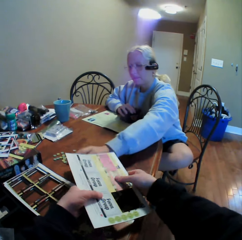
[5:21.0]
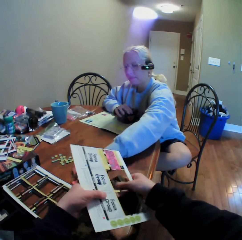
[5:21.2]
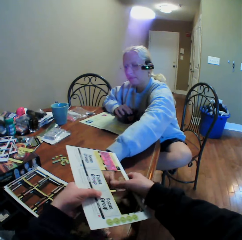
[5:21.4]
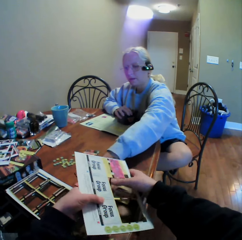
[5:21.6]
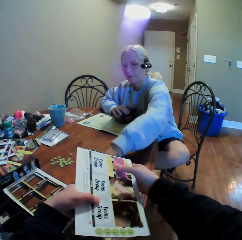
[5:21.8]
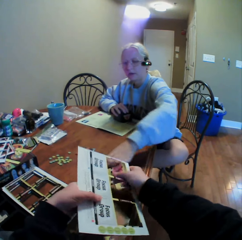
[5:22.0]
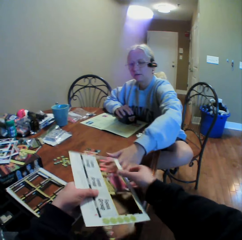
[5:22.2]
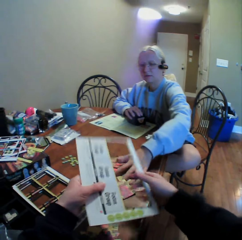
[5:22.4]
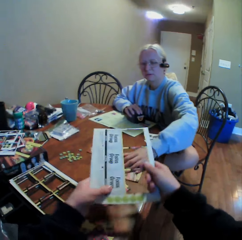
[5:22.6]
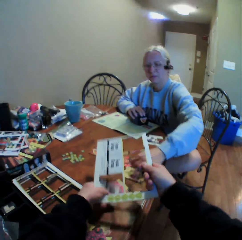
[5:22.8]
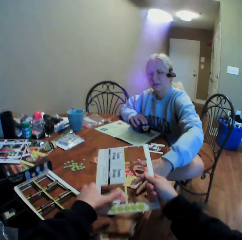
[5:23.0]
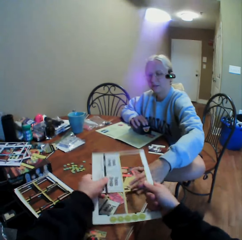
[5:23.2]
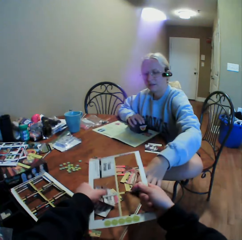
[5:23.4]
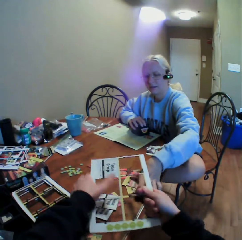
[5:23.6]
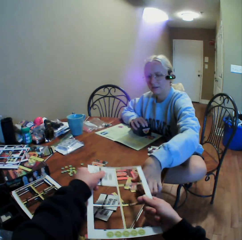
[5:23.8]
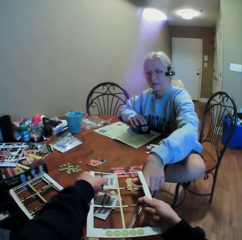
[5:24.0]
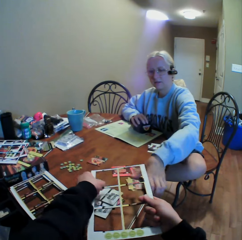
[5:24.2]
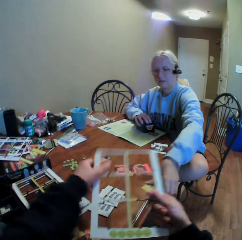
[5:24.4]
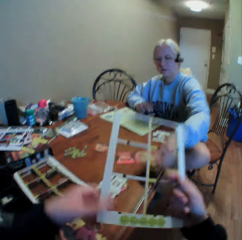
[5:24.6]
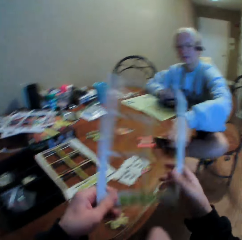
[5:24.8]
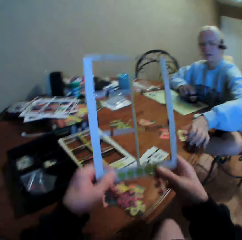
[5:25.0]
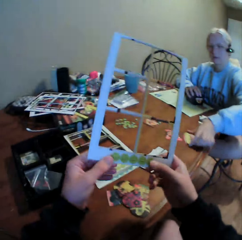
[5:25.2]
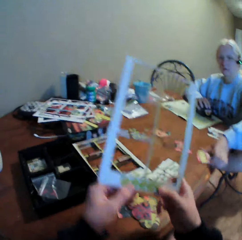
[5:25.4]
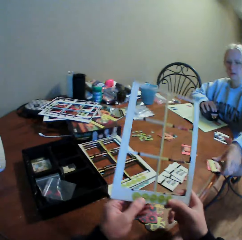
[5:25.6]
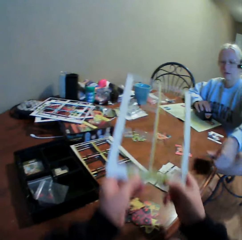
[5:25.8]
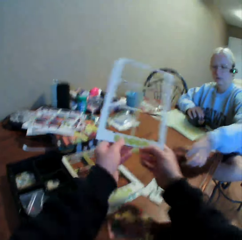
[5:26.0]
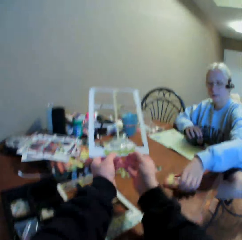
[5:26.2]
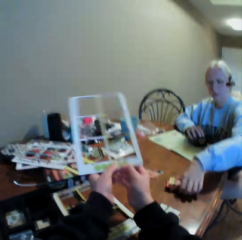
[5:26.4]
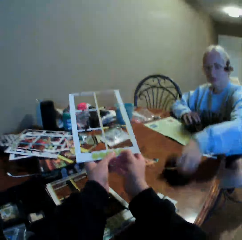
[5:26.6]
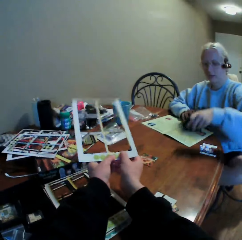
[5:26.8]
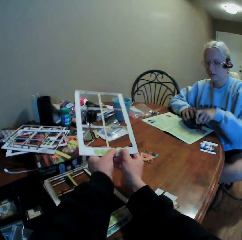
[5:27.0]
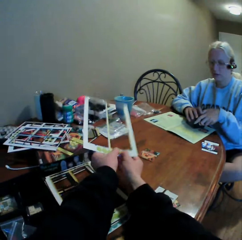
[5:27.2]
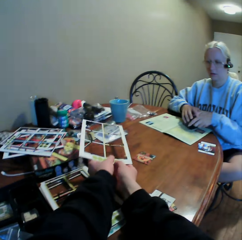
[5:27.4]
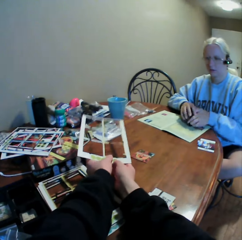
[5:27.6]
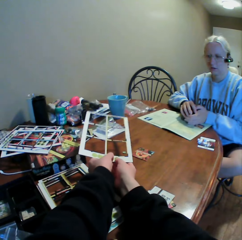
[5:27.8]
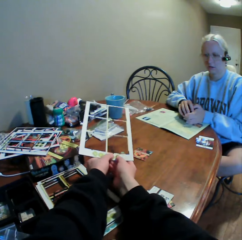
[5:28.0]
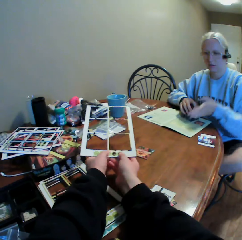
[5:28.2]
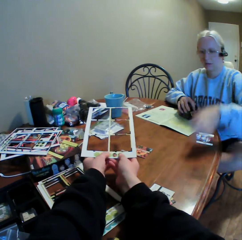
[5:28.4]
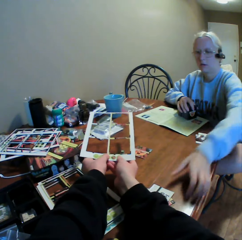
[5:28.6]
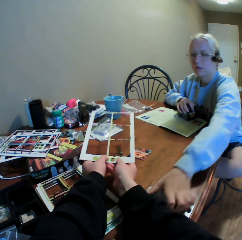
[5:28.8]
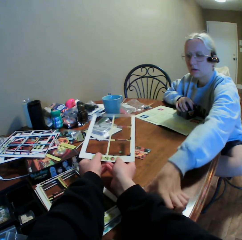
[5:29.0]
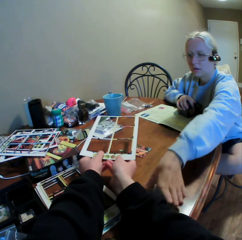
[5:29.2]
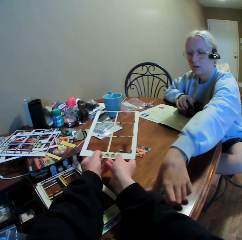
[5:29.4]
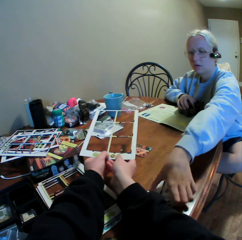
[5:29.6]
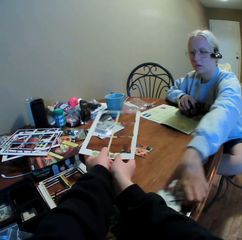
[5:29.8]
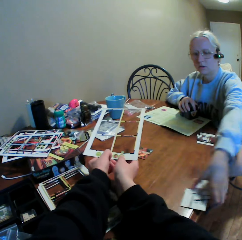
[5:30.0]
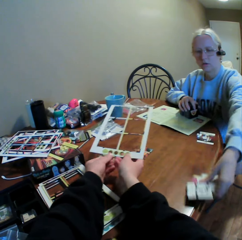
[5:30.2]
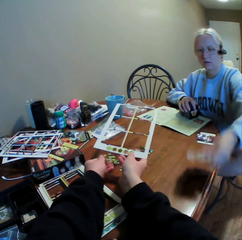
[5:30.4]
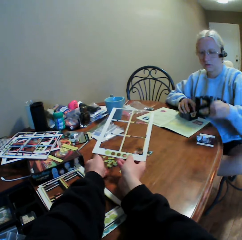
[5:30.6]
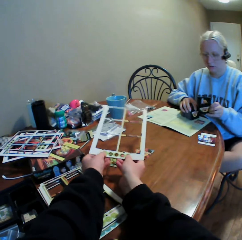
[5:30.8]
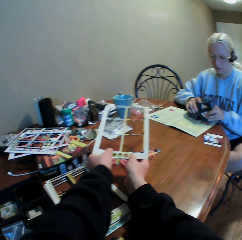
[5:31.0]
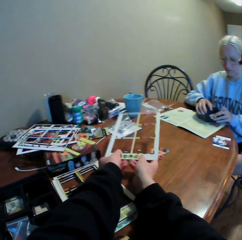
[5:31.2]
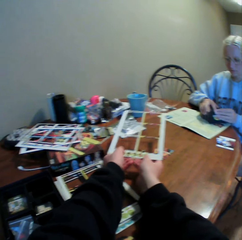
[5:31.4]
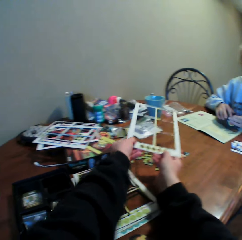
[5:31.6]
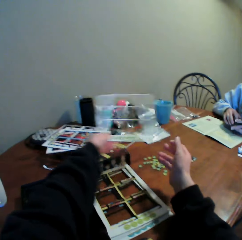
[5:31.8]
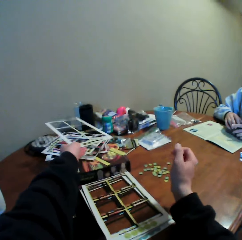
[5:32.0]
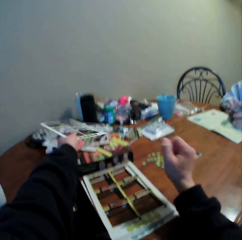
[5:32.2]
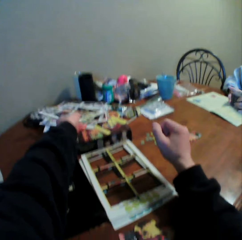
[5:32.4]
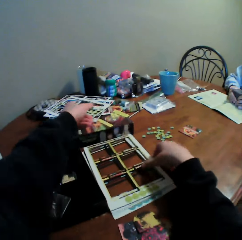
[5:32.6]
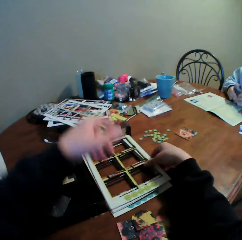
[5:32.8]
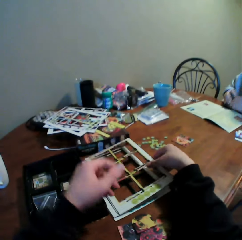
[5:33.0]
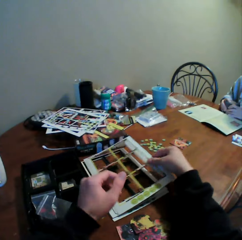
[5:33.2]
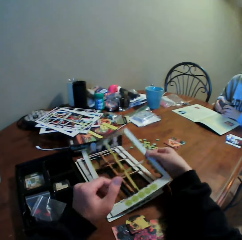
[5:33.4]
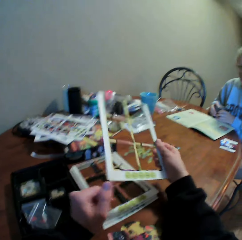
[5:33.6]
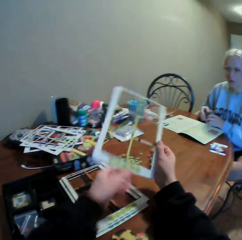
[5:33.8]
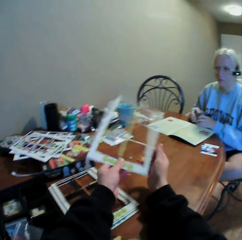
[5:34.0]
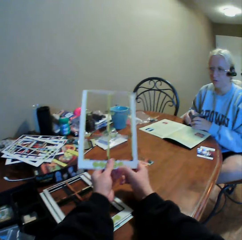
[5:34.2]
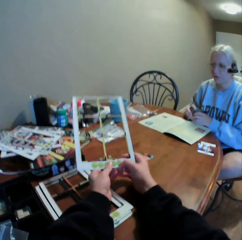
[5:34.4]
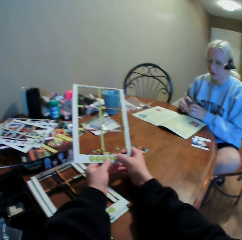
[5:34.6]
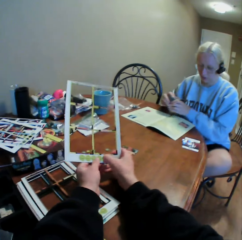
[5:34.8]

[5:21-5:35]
The camera wearer picks cards. They pluck counters.

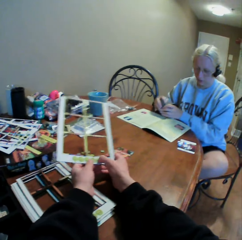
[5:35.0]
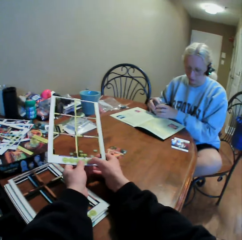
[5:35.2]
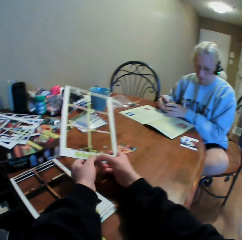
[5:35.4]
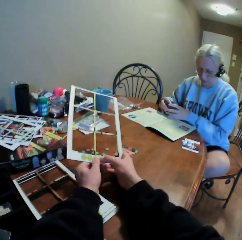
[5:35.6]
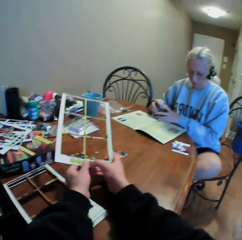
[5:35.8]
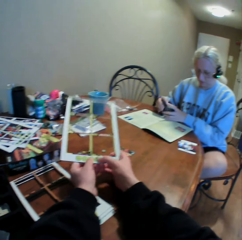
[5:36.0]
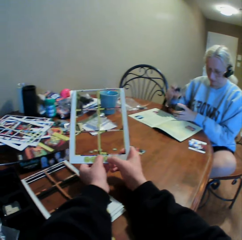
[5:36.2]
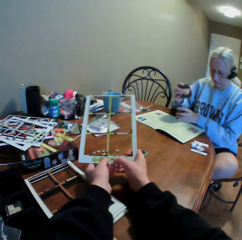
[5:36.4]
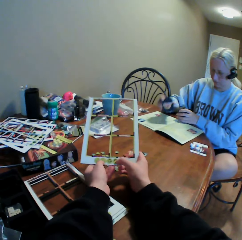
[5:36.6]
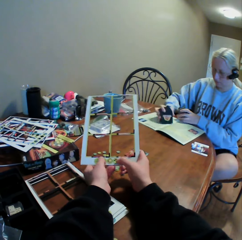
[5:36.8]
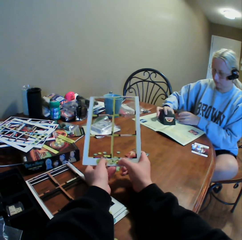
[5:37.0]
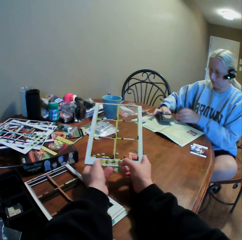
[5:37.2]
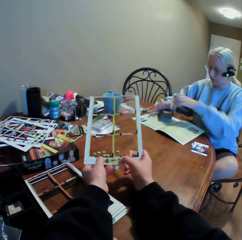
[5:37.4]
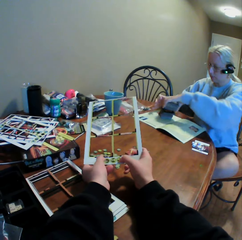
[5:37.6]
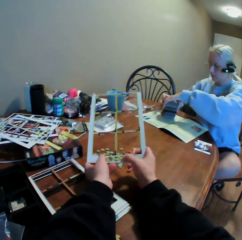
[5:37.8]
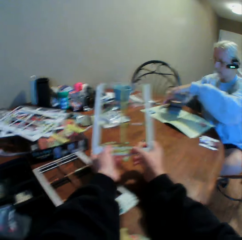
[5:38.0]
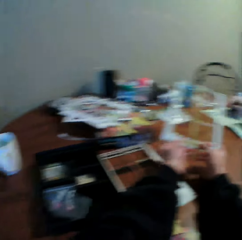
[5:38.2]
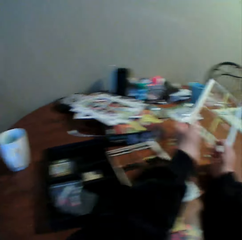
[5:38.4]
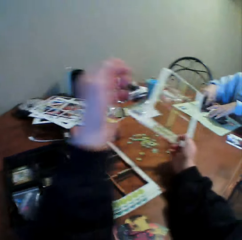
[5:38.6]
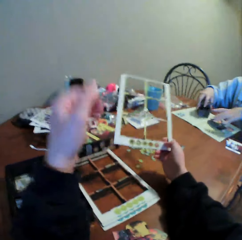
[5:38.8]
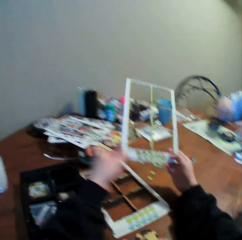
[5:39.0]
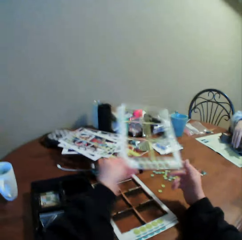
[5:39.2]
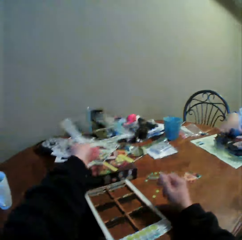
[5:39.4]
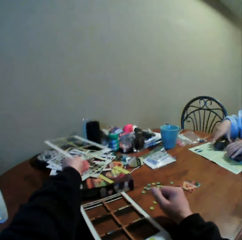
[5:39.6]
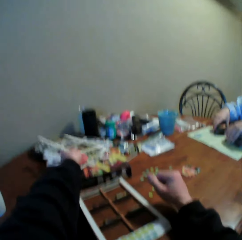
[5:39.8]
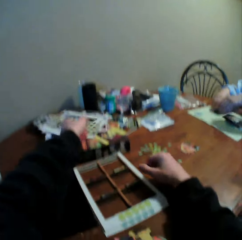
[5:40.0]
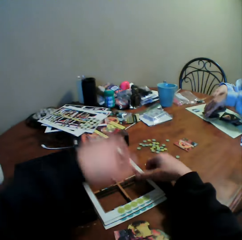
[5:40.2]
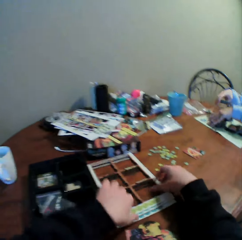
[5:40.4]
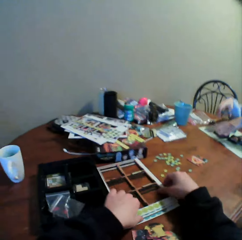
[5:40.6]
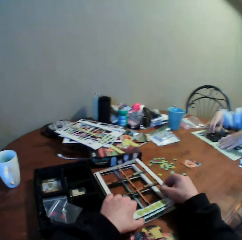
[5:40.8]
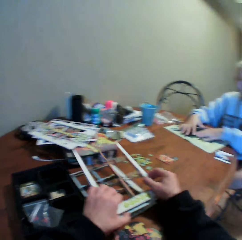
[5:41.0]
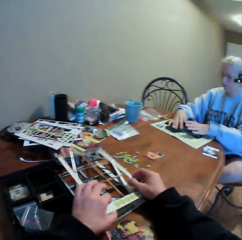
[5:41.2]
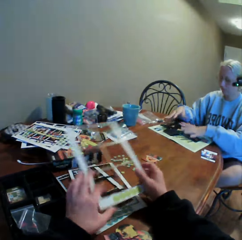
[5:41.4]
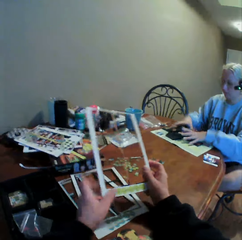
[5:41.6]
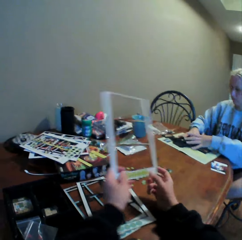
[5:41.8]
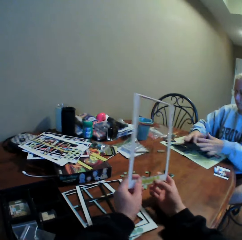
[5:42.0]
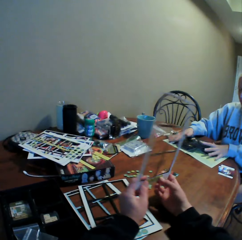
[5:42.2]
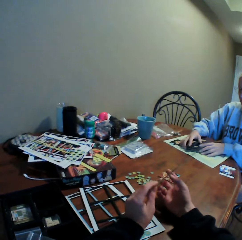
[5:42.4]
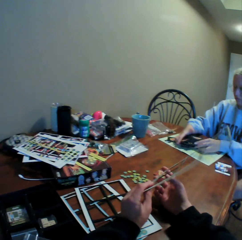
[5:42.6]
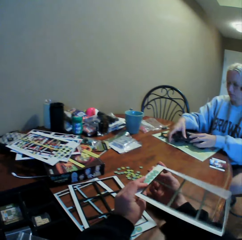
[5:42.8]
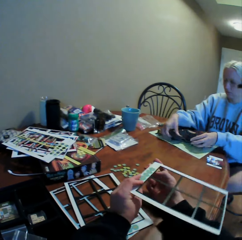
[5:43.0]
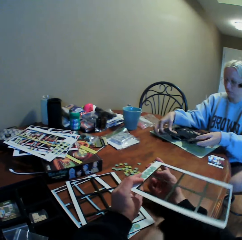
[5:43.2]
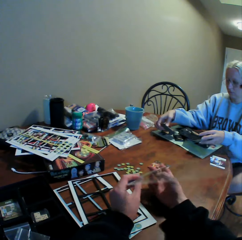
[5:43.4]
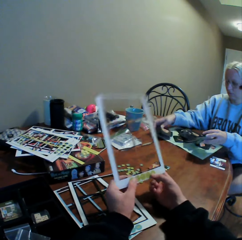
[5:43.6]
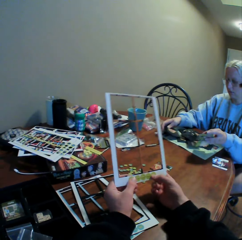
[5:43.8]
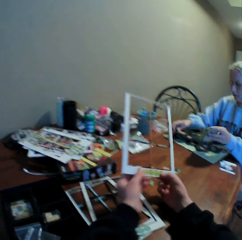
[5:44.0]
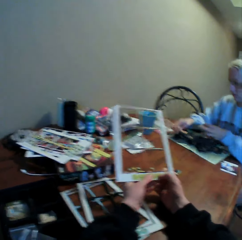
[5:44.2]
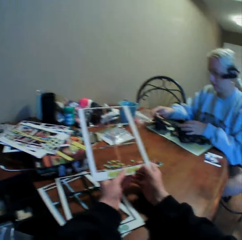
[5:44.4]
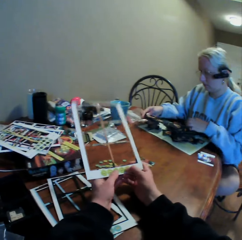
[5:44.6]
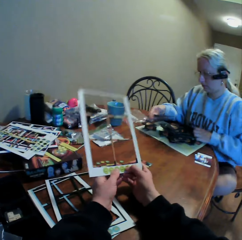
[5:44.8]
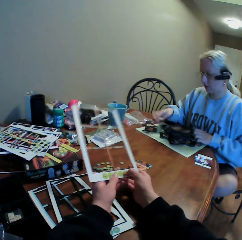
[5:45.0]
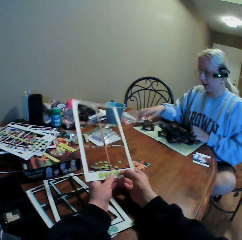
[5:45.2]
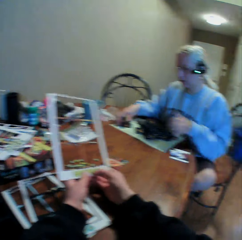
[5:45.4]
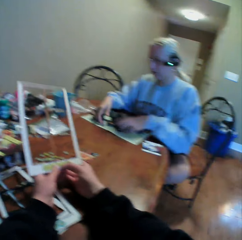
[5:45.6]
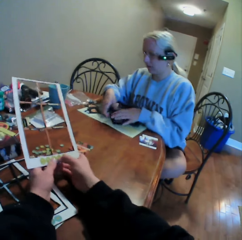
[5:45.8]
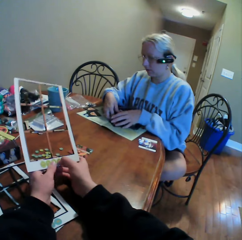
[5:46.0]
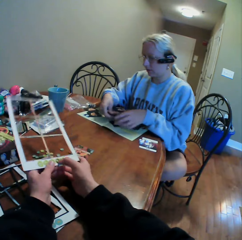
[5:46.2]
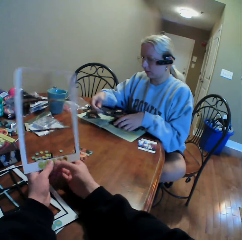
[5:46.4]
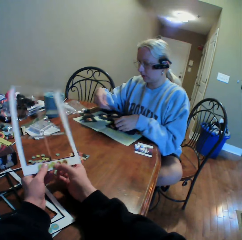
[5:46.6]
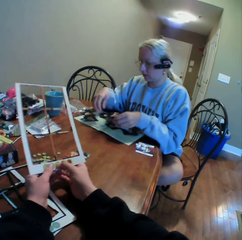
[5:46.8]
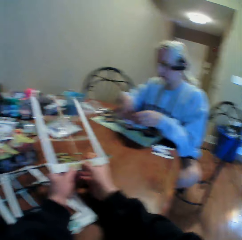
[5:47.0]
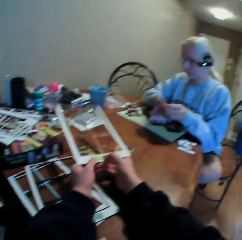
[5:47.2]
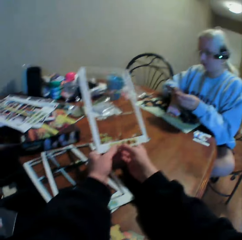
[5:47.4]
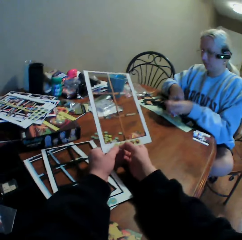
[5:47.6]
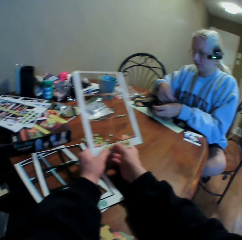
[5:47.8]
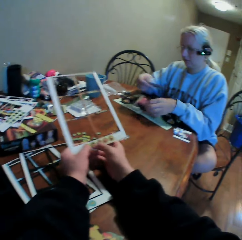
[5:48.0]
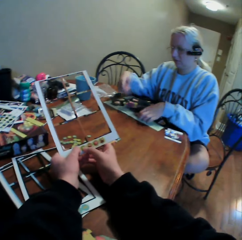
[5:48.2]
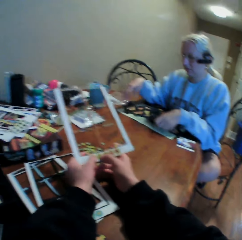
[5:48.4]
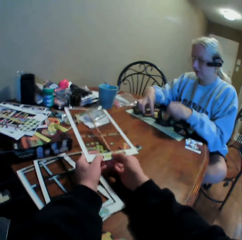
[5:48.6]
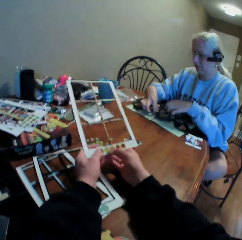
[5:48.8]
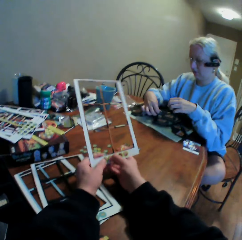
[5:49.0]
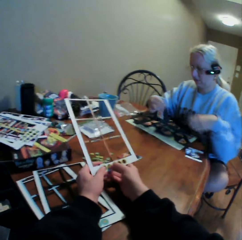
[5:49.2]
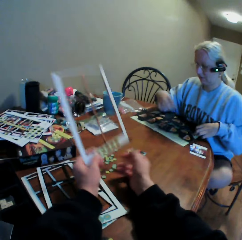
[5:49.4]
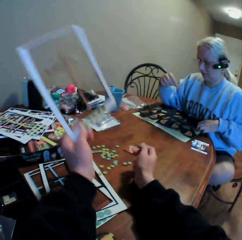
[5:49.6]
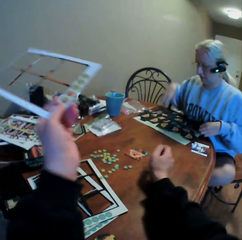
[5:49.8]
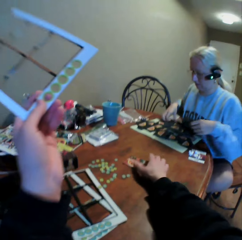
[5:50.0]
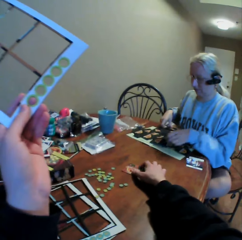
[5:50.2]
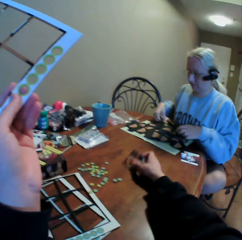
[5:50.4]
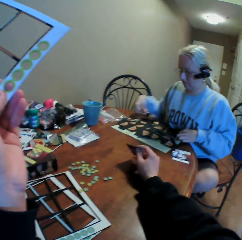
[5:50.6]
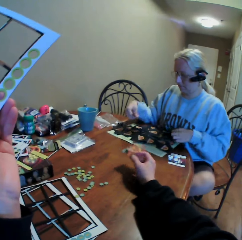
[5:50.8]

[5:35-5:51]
The woman holds cards. The camera wearer puts the cards assembly board on the table. They pick up the cards assembly board from the table. They pluck counters from the holder. They remove the cards from the cards assembly board. They interact with the woman.
